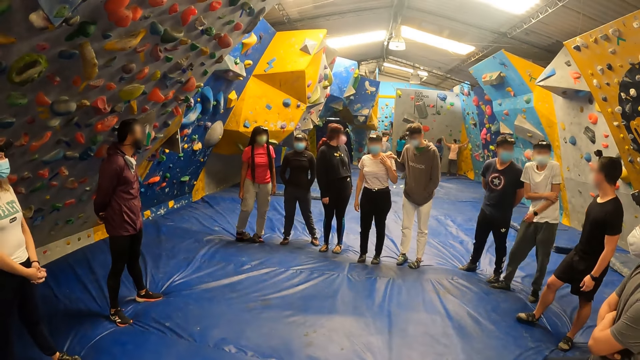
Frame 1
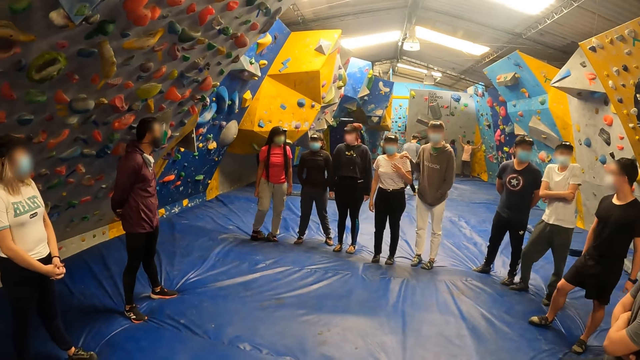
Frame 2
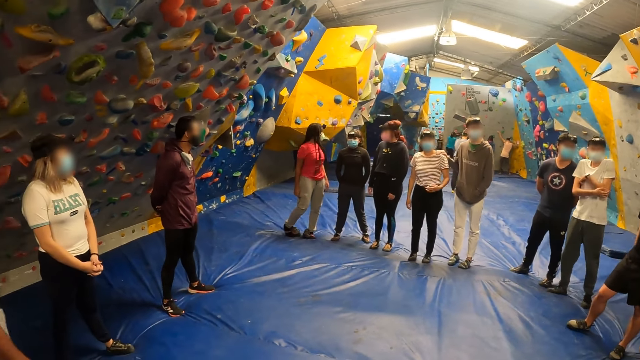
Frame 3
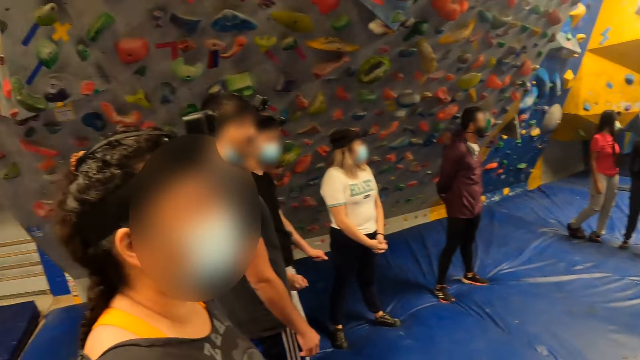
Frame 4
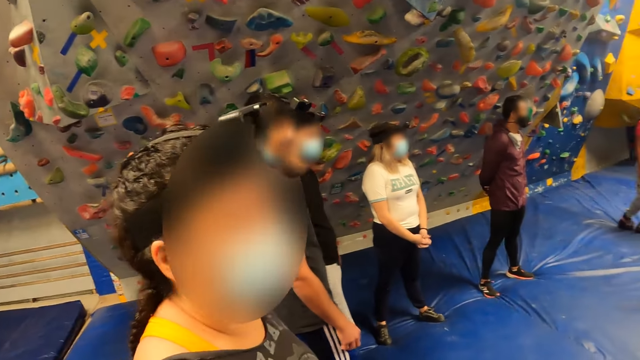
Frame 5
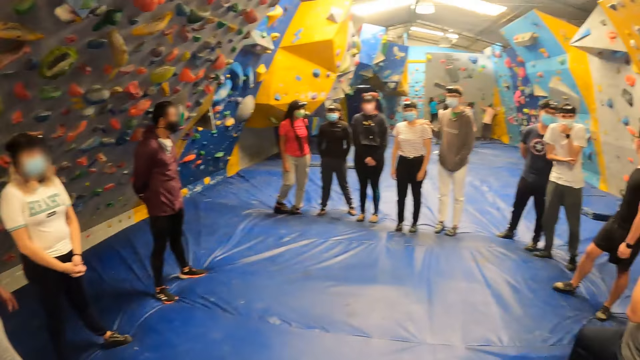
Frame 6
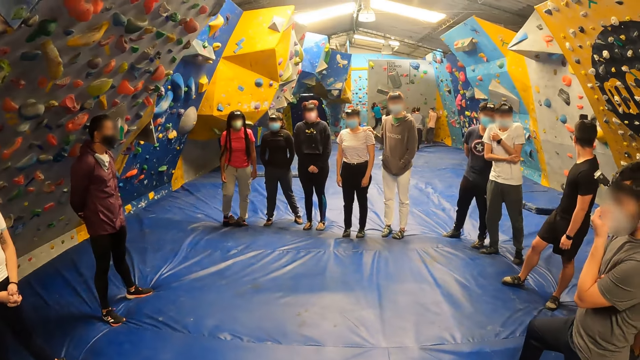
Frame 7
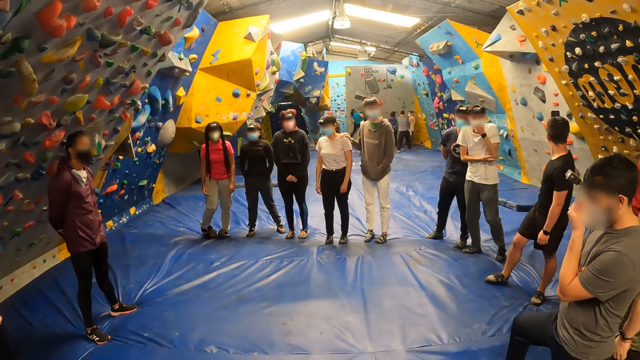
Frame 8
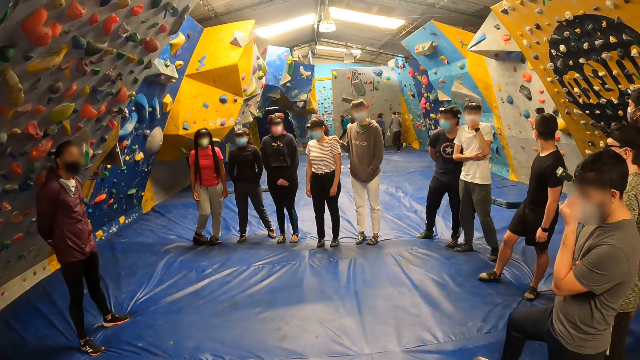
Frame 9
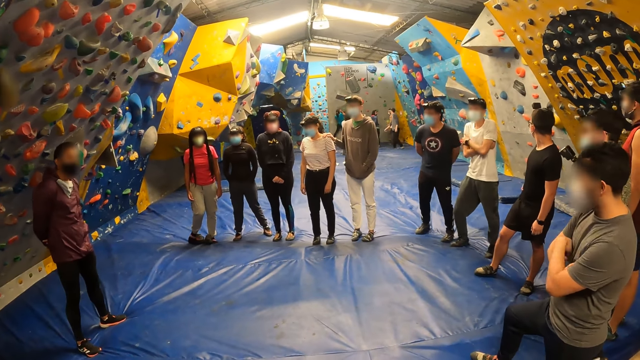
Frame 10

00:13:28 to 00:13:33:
The camera wearer looks around.

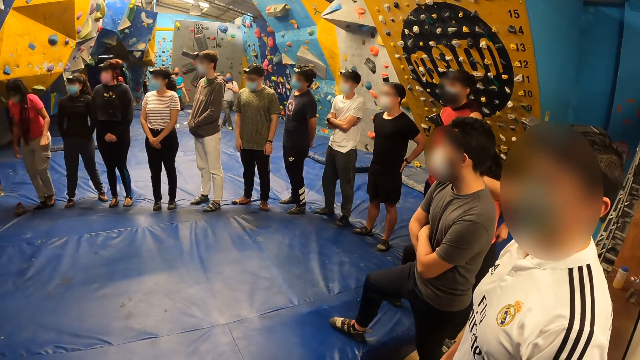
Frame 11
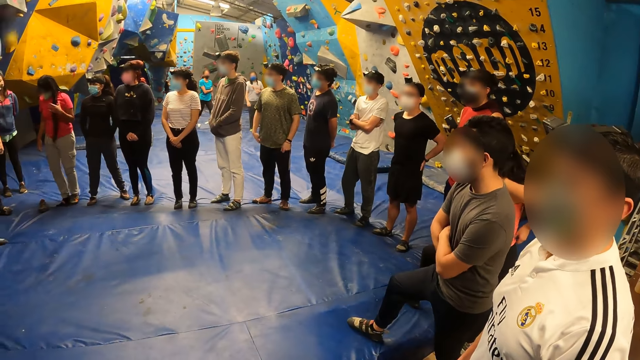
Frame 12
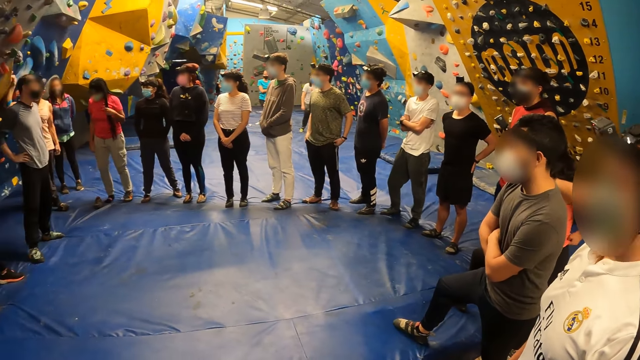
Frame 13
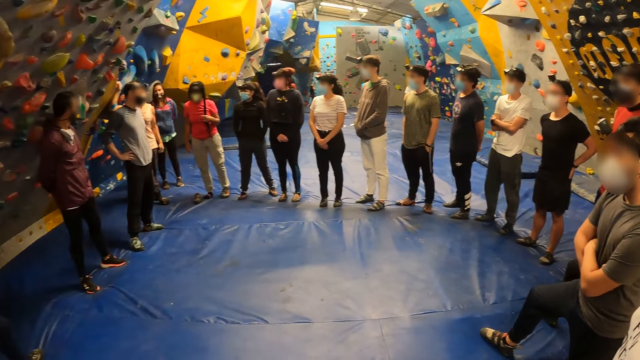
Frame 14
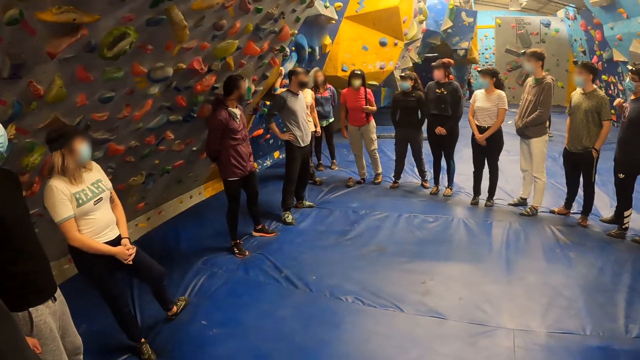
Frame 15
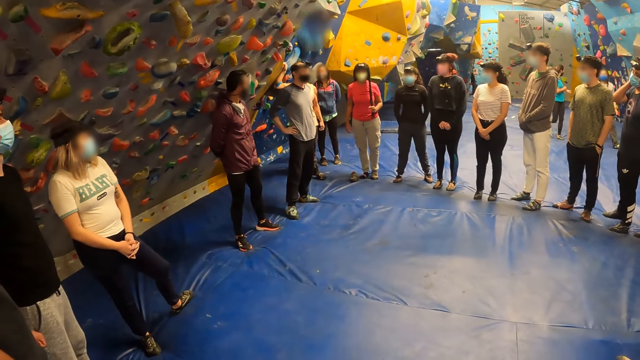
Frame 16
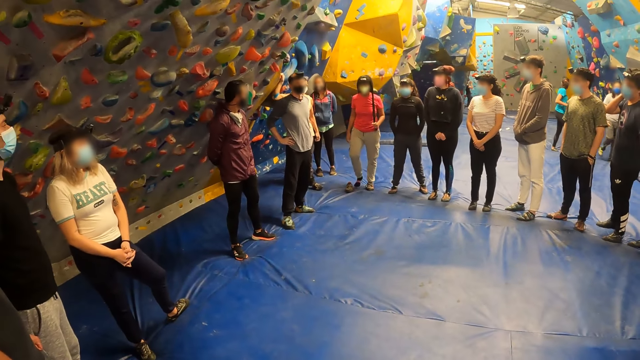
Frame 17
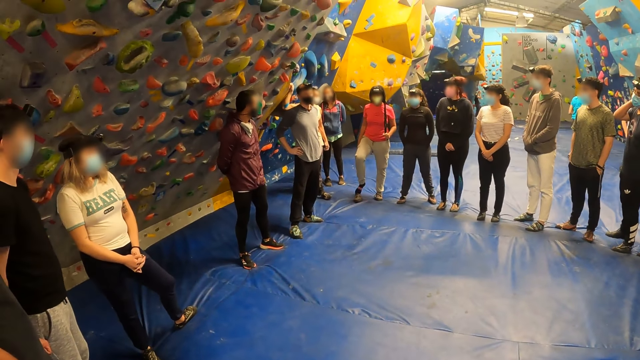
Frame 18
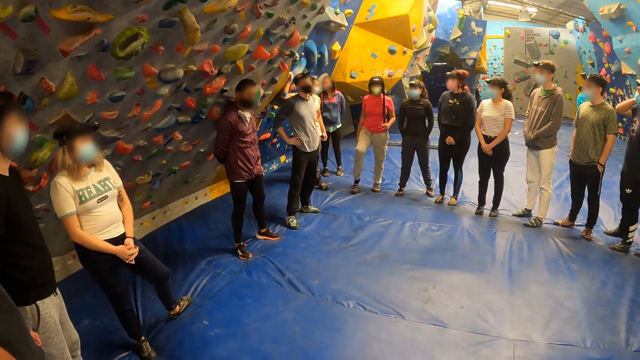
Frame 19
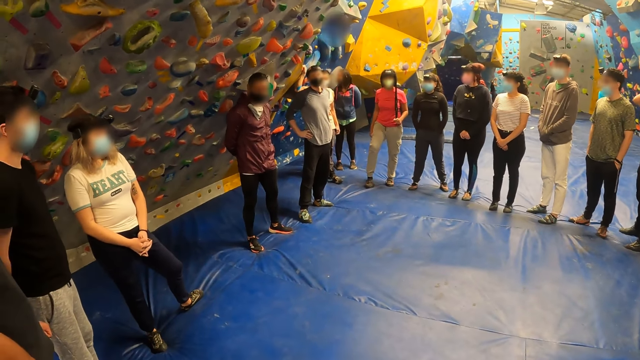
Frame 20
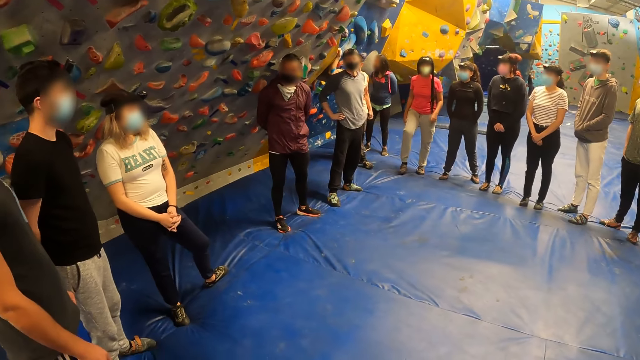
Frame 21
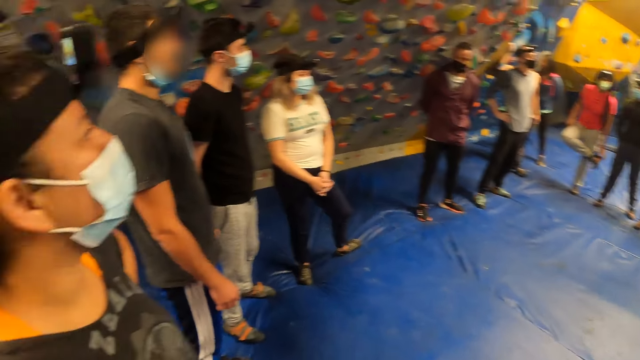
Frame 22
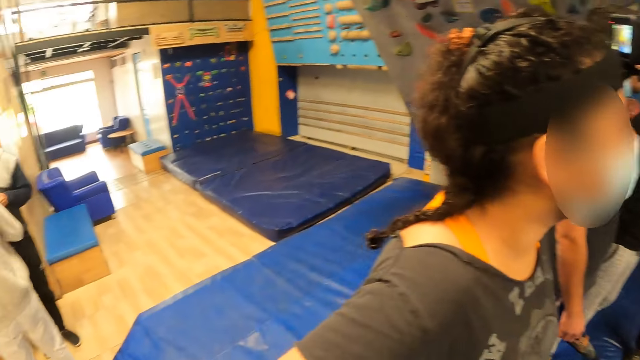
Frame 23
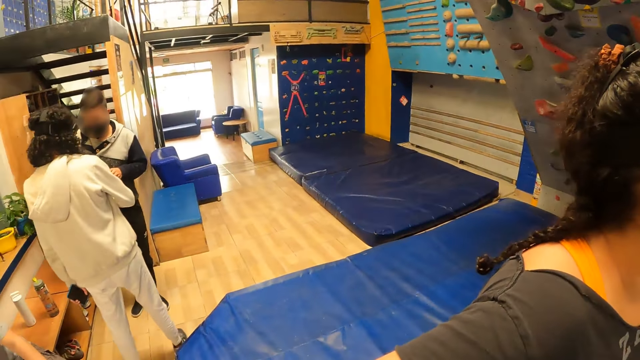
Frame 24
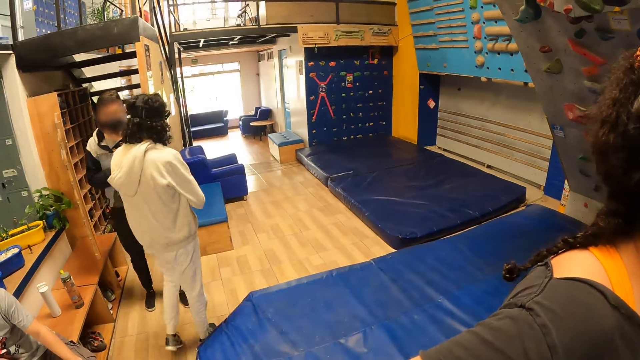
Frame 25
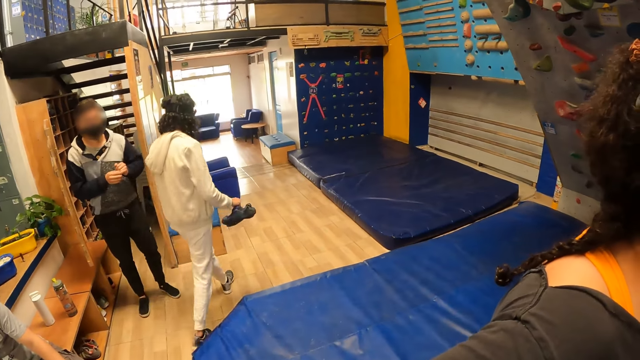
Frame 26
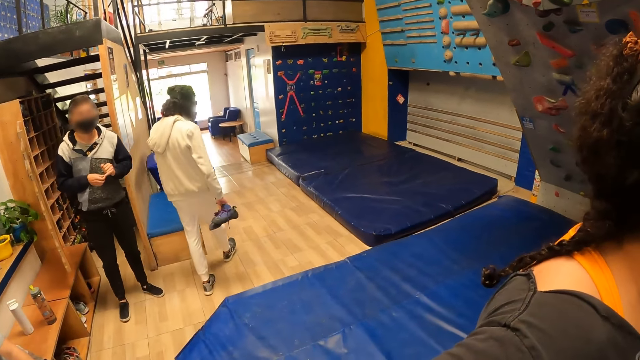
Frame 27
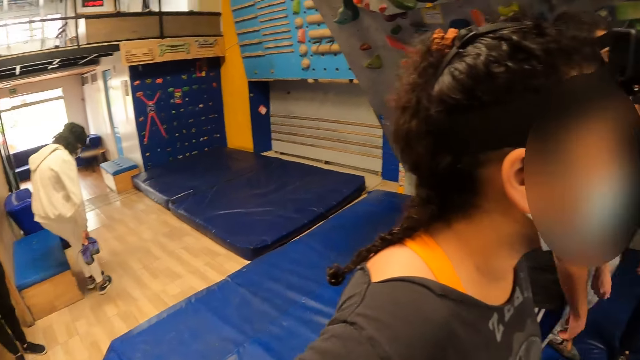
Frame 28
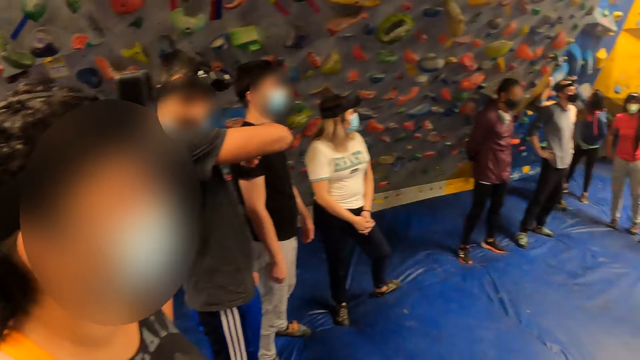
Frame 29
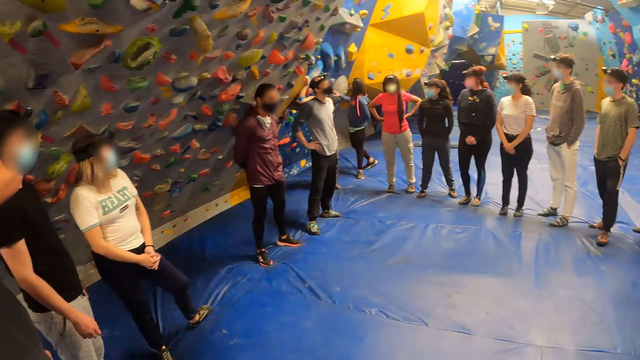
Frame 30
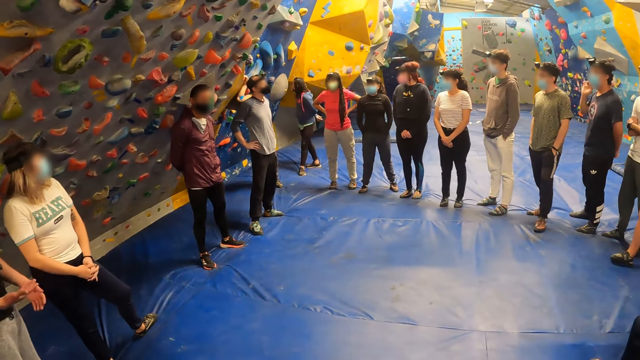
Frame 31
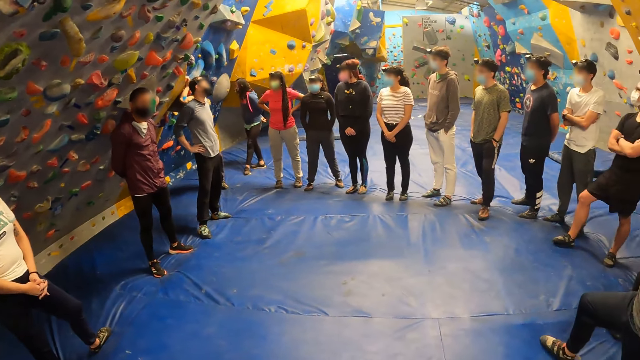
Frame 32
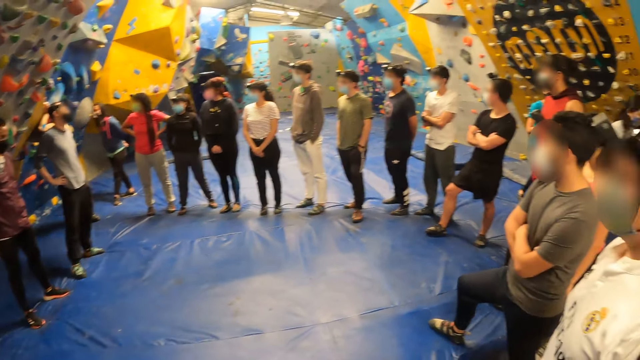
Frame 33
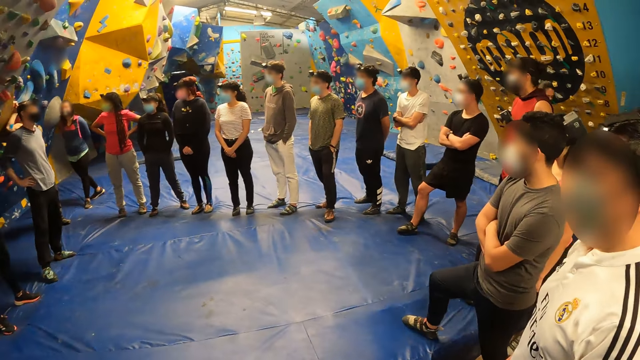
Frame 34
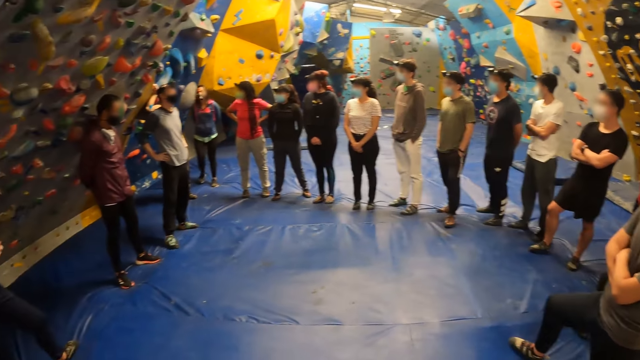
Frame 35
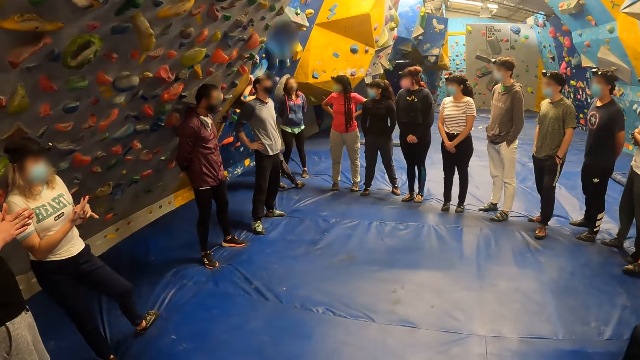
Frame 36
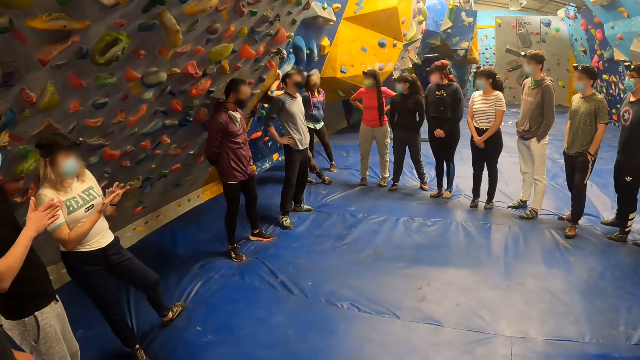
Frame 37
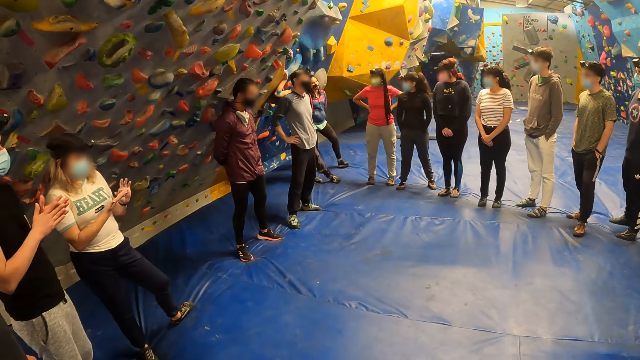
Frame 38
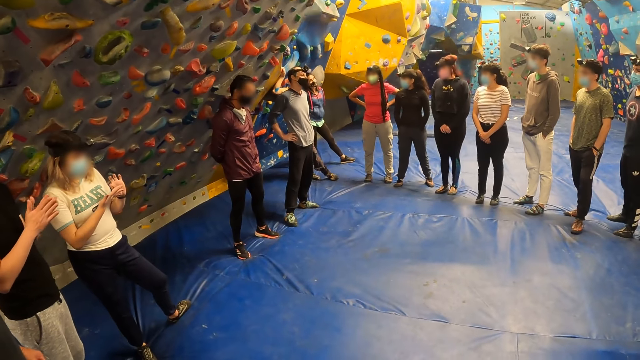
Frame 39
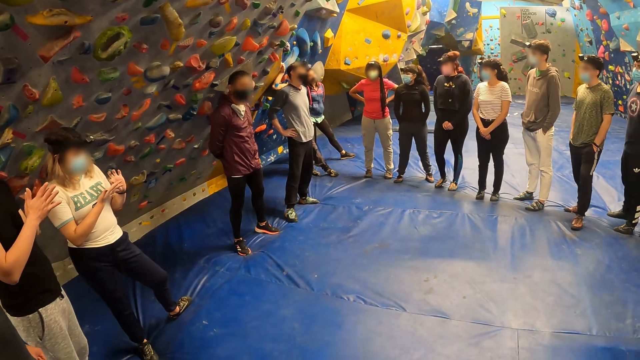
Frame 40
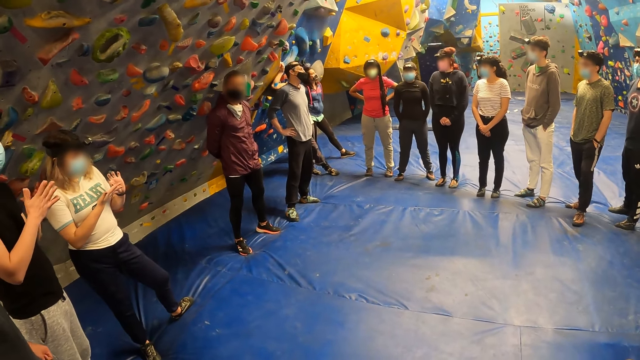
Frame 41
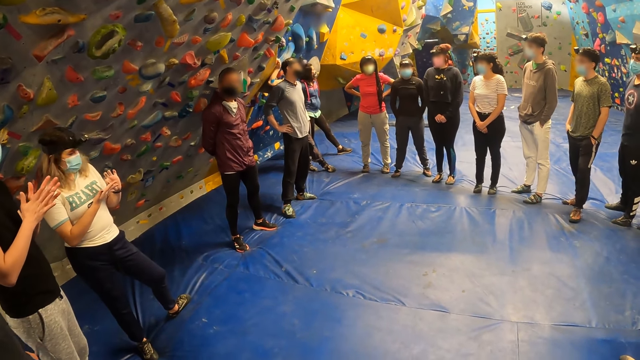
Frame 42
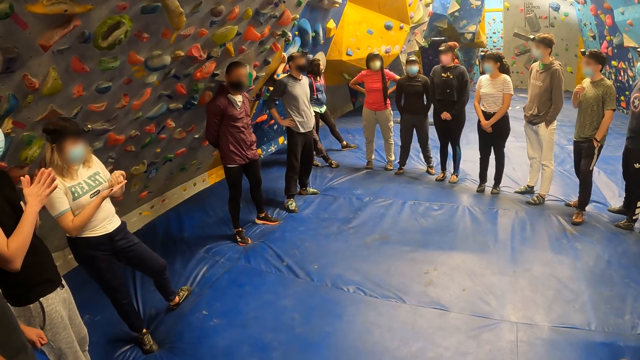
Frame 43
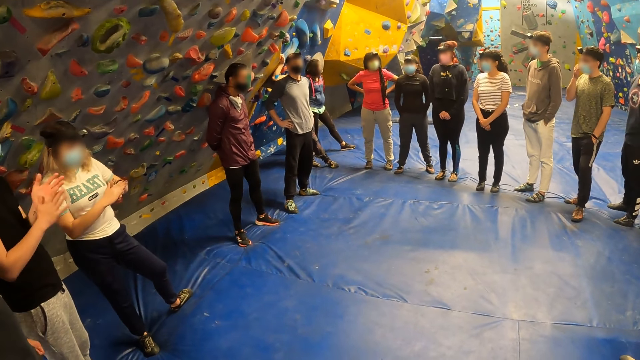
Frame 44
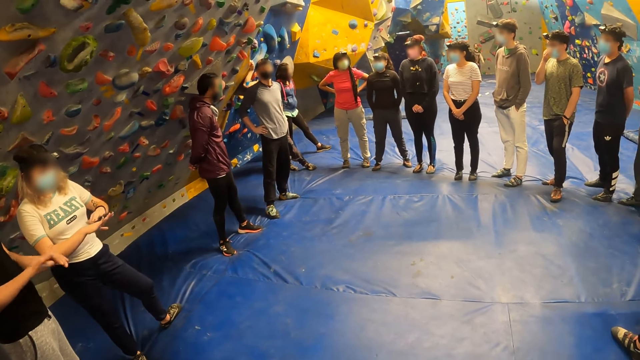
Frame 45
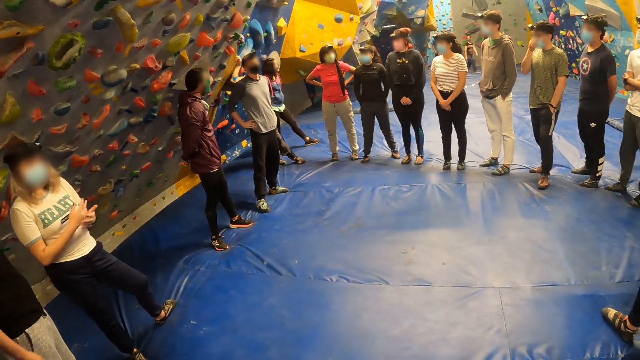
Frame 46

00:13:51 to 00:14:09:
The camera wearer looks around. A man interacts with the camera wearer. The camera wearer interacts with rock climbers. They look at the entrance. They look at the rock climbers. They interact with the rock climbers. A woman wipes hands. Another man scrubs hands.
